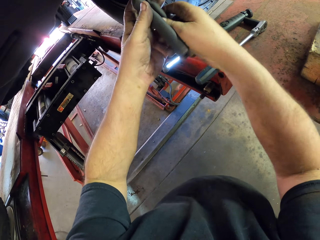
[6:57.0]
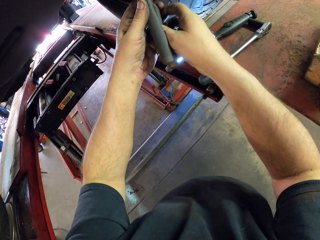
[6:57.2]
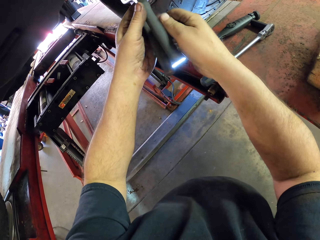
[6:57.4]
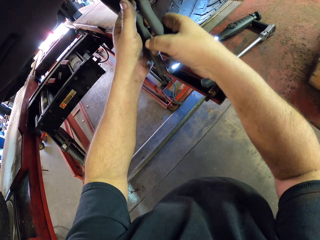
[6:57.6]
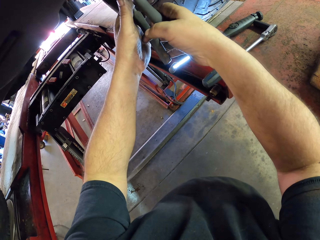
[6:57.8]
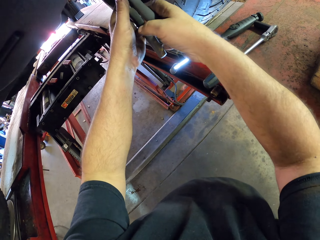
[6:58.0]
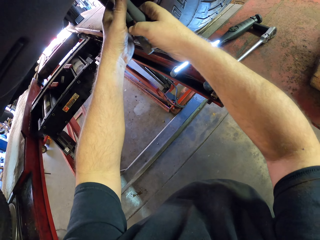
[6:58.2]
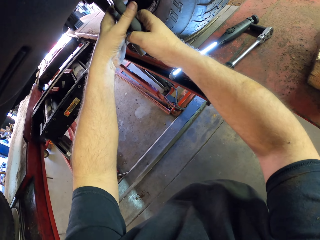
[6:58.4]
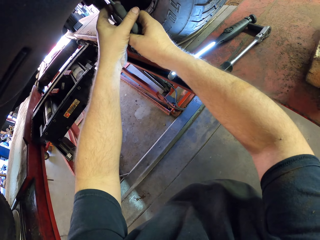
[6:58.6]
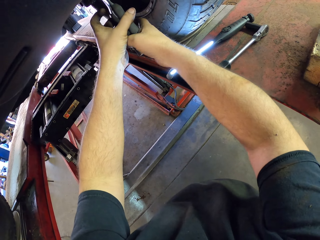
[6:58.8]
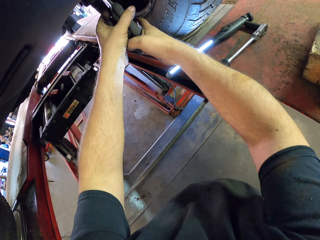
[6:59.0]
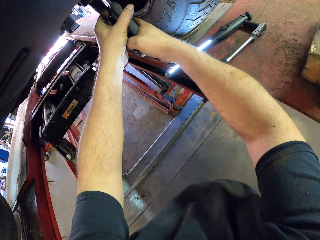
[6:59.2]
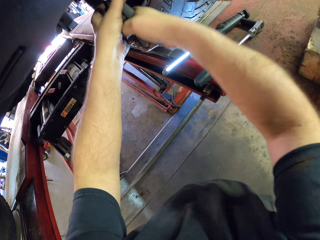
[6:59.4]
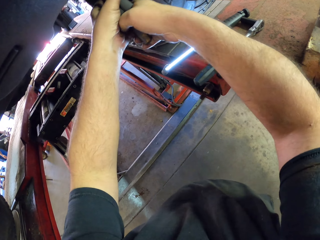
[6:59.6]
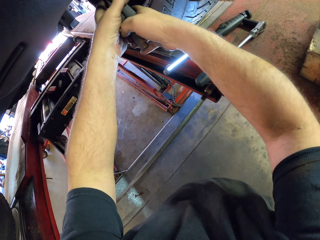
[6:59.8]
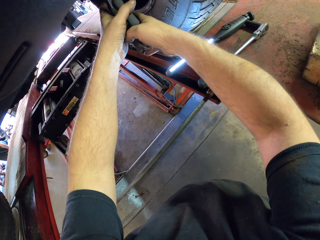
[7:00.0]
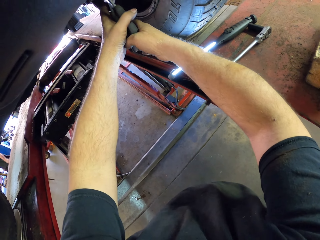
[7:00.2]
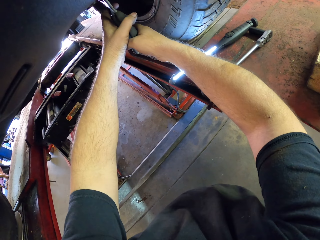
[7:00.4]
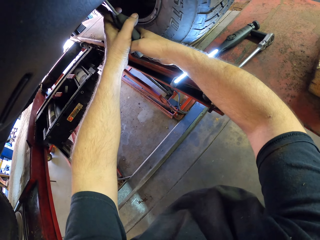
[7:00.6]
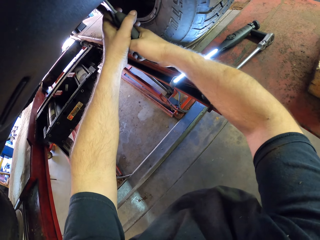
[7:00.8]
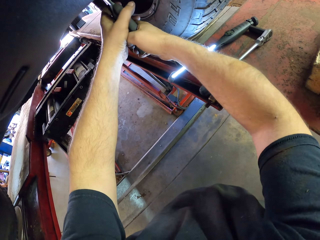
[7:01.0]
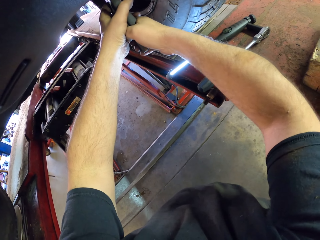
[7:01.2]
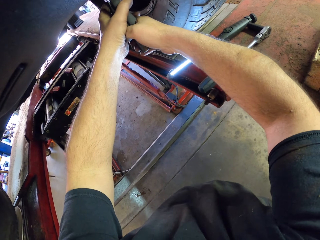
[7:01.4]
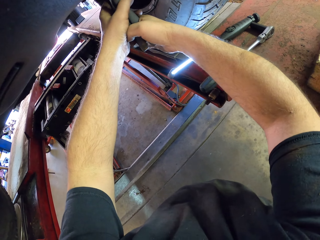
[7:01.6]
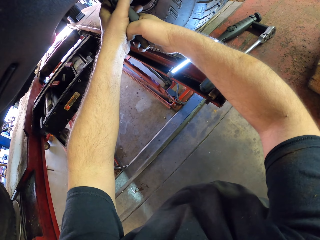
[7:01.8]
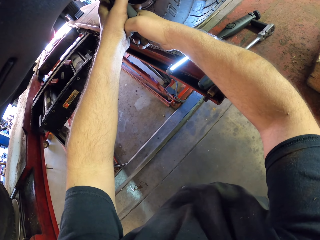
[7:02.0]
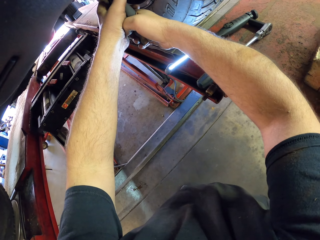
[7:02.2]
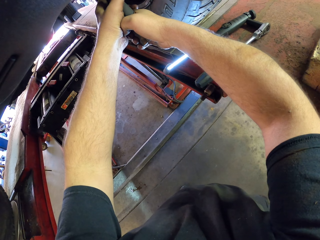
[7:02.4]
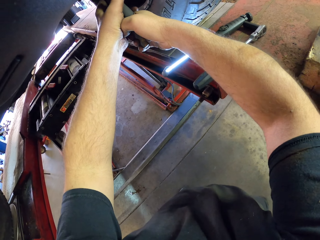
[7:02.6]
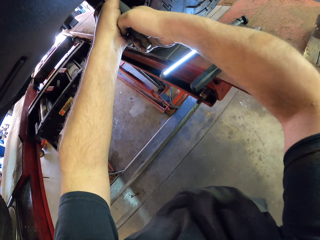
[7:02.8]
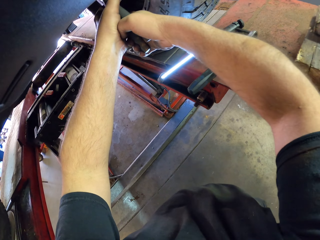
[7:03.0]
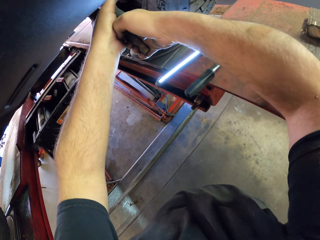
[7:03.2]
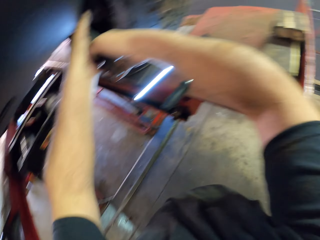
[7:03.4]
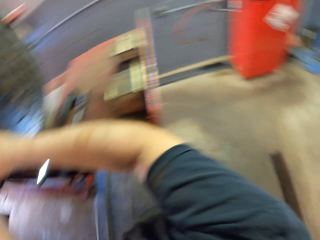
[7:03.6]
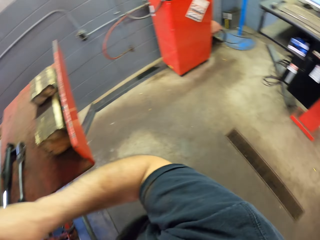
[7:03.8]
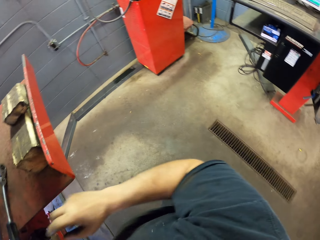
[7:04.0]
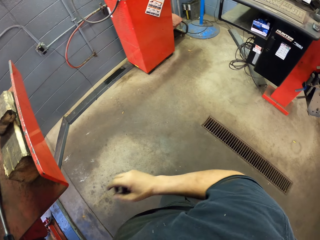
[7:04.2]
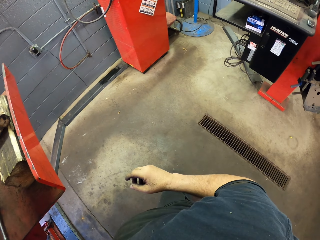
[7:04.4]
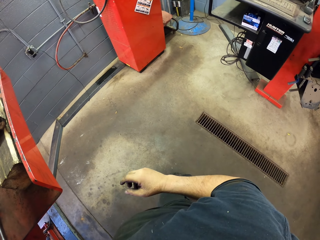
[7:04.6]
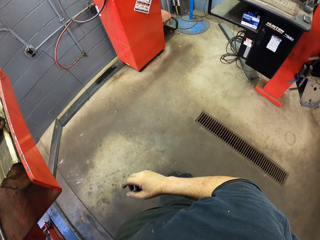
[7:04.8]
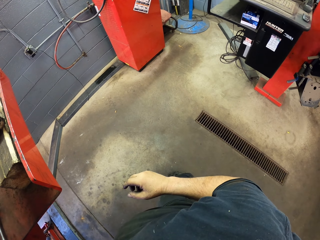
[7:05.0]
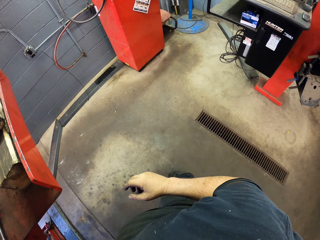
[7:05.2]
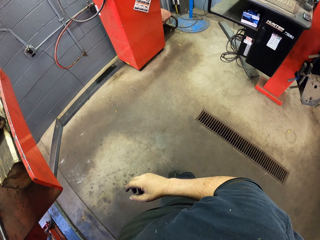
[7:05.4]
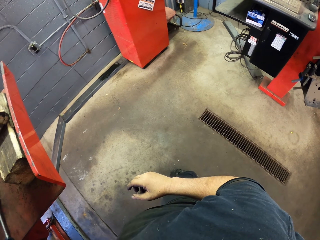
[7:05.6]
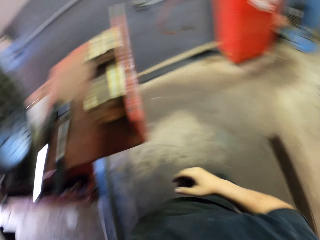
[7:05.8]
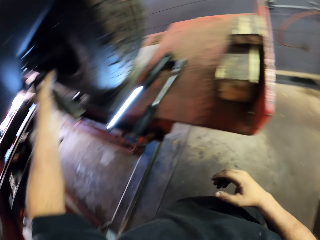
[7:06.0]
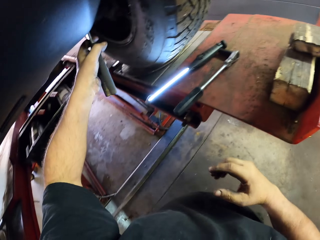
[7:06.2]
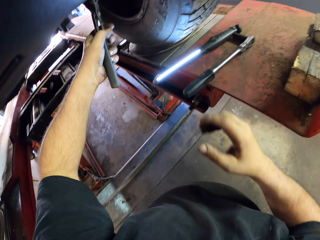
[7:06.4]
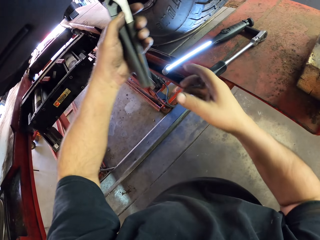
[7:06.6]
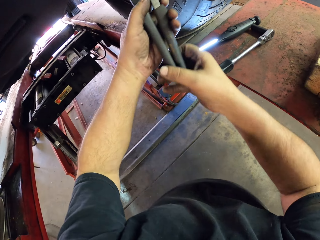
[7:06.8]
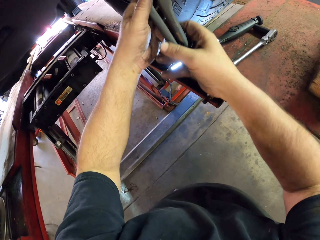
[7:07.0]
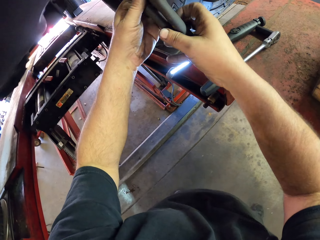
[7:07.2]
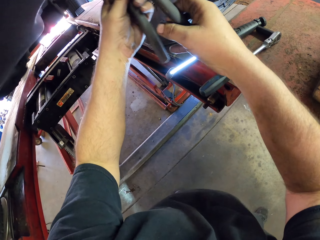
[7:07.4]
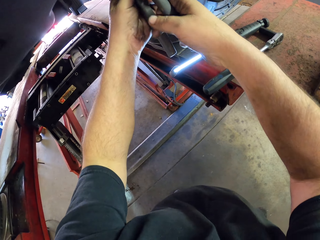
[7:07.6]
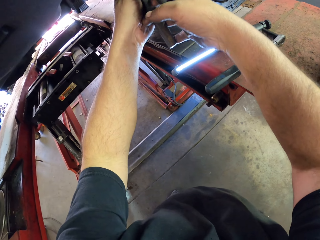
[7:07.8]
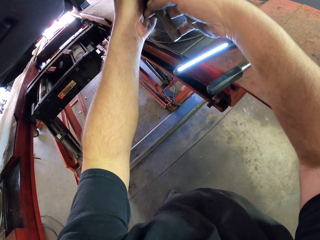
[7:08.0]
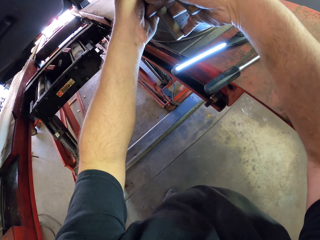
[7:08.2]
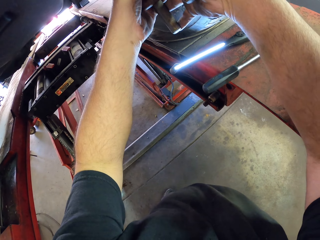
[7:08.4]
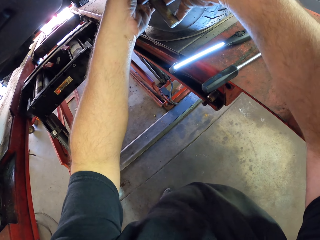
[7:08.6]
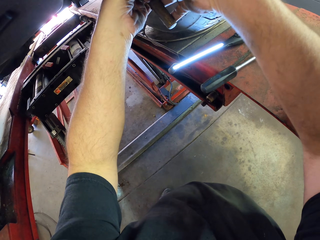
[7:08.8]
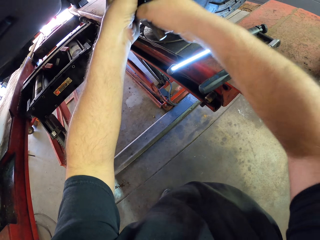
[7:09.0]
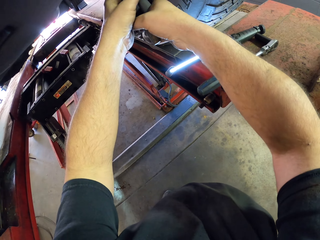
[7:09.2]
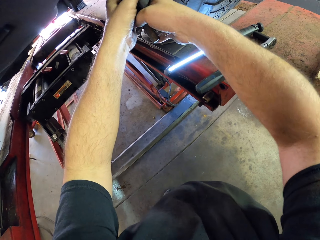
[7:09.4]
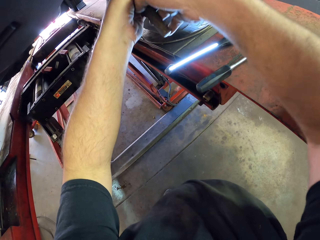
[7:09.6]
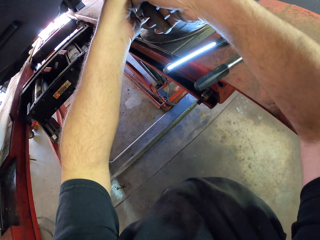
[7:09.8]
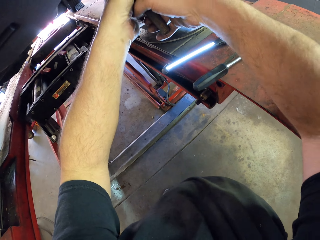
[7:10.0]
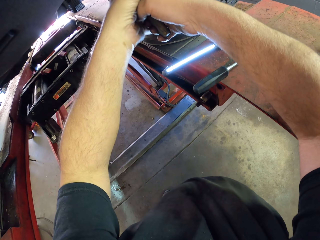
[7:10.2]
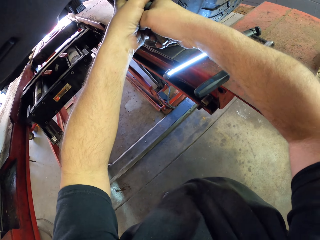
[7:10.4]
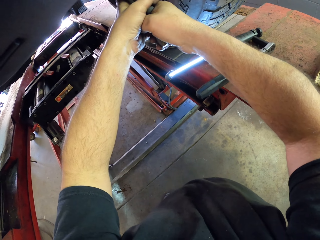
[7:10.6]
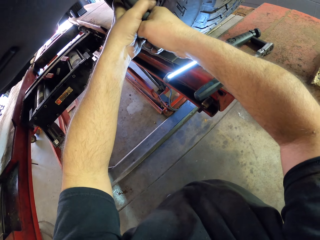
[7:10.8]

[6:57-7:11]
The camera wearer puts the hand down. They look around. They touch the pliers. They tilt the car axle with the grip locking pliers.

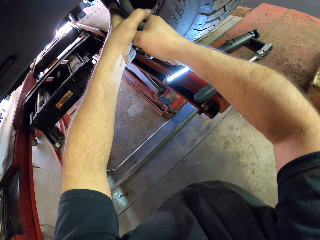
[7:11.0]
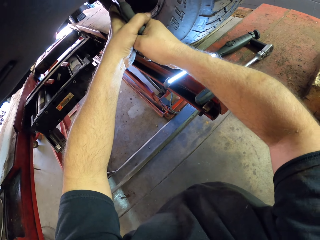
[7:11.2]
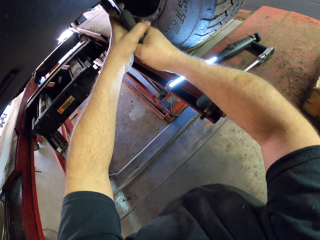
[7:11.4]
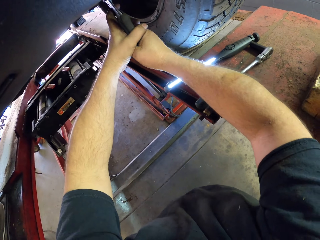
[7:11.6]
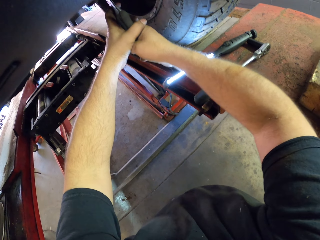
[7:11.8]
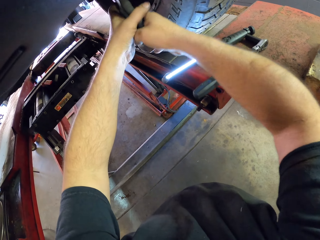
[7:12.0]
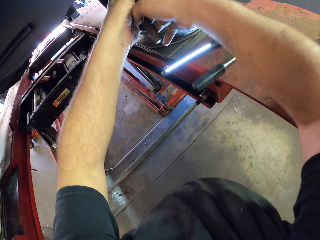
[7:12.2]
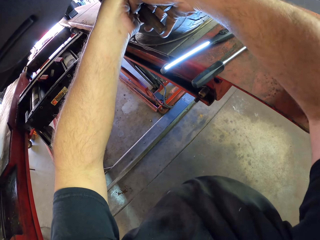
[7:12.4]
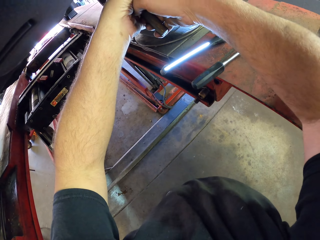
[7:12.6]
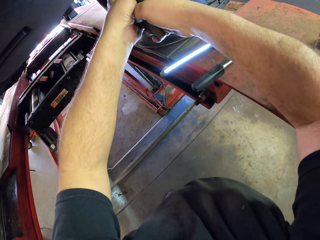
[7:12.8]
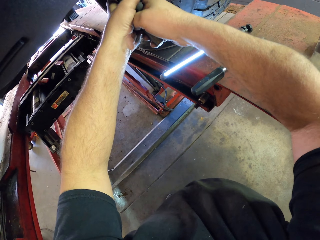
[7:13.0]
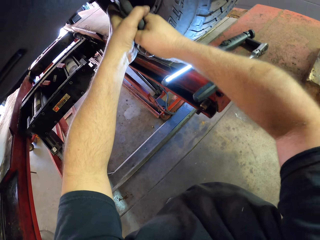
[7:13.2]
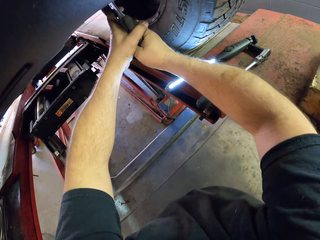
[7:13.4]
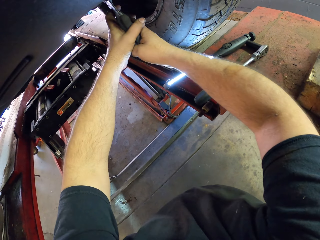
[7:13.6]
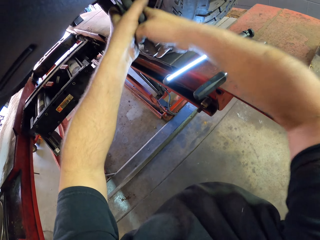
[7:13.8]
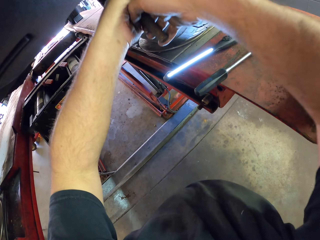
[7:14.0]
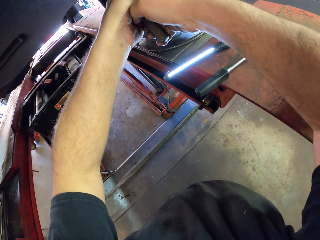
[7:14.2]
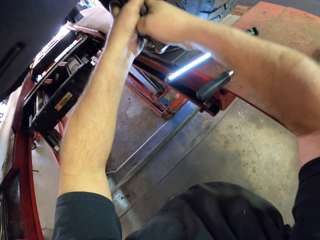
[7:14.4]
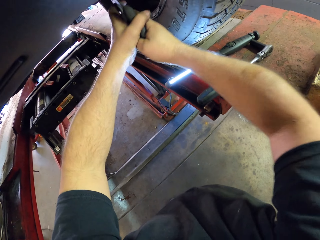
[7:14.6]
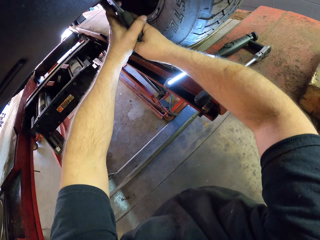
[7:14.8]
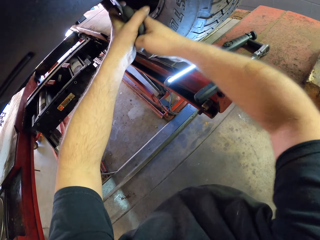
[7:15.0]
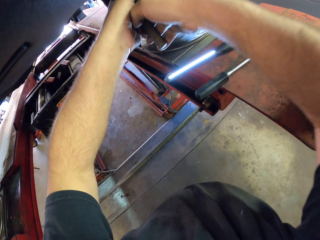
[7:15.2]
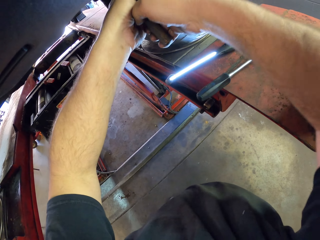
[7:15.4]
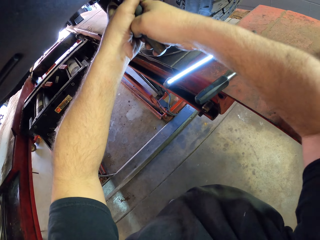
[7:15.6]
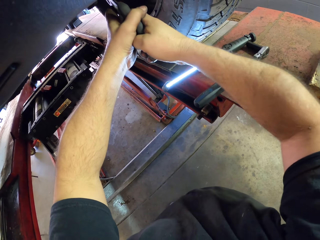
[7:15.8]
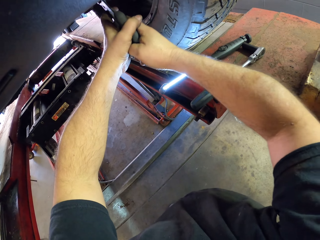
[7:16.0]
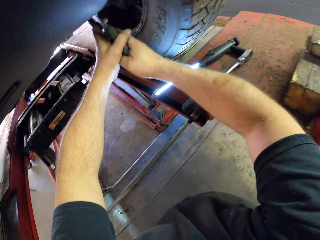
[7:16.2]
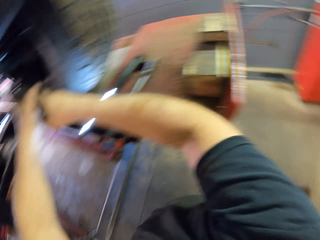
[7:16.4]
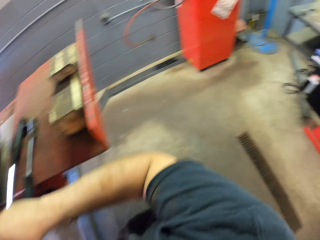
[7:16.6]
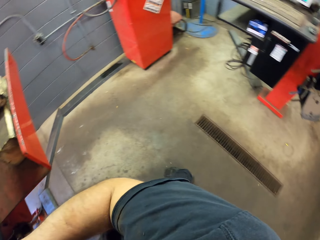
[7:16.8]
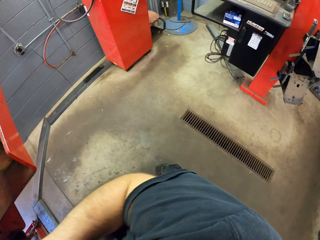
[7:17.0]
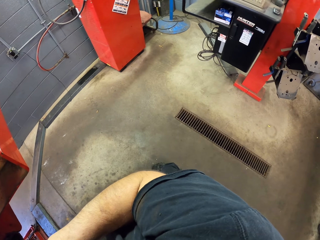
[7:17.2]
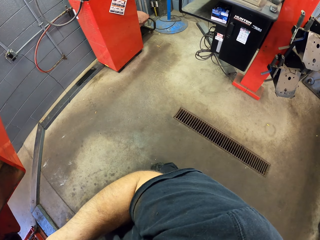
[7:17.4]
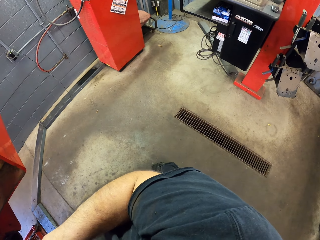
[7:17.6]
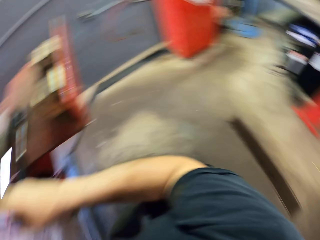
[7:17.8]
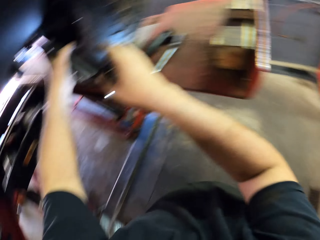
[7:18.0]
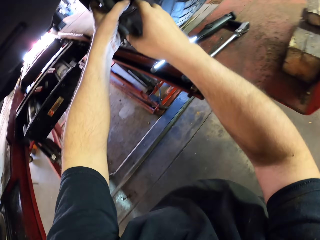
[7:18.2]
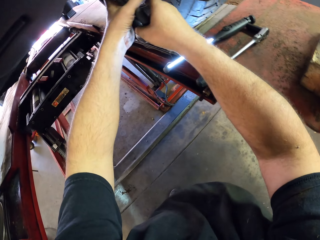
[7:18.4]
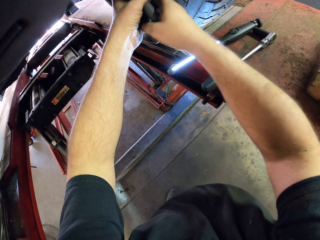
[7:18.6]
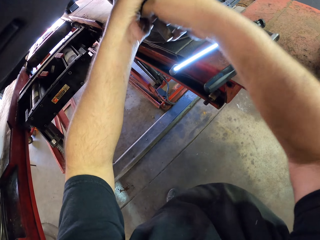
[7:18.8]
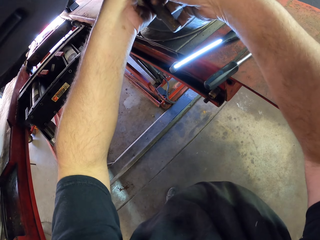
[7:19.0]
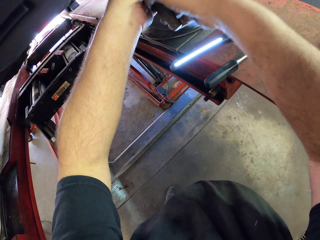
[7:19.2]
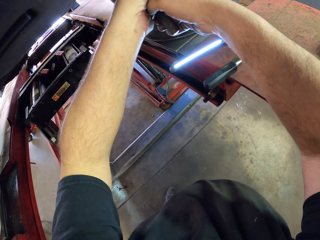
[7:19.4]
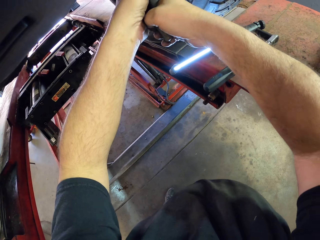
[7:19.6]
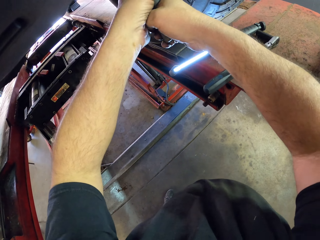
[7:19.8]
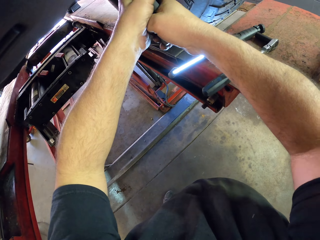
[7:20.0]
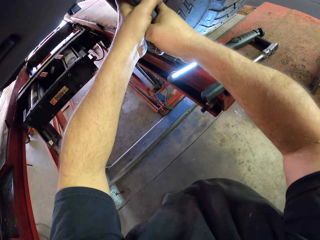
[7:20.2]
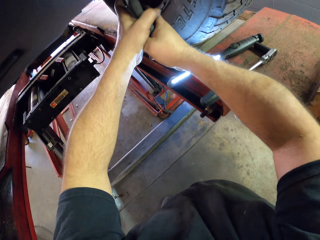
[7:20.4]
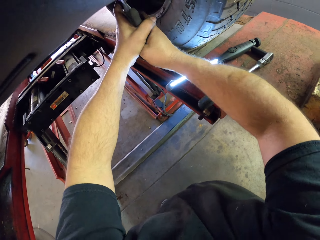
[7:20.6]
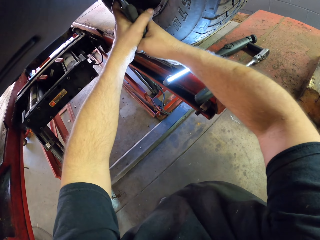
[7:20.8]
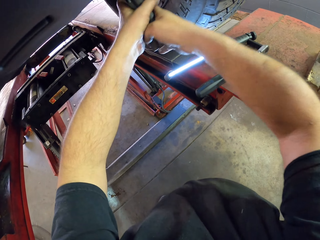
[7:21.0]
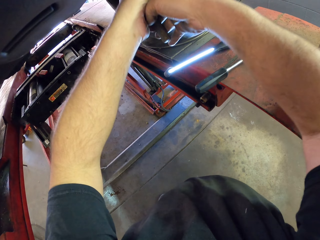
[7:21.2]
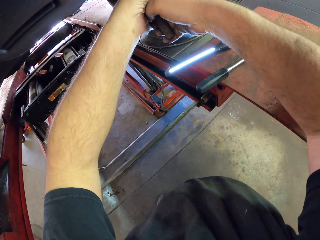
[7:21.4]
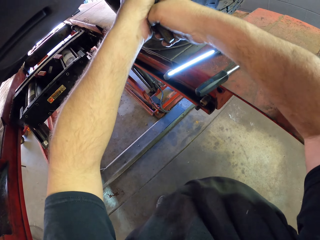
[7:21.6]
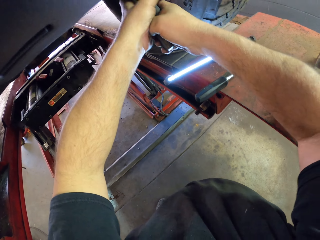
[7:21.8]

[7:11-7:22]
The camera wearer fixes the car. They look around. They walk around the garage. They tilt the car axle with the grip locking pliers. They fix the car.
